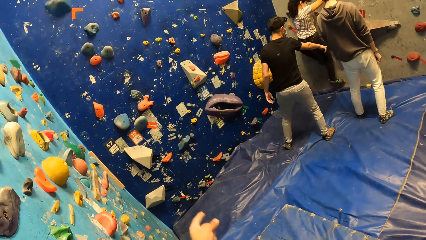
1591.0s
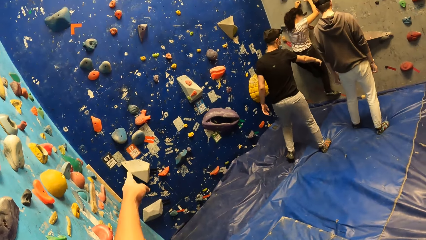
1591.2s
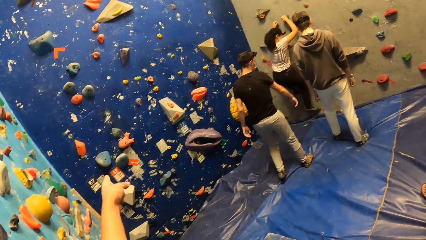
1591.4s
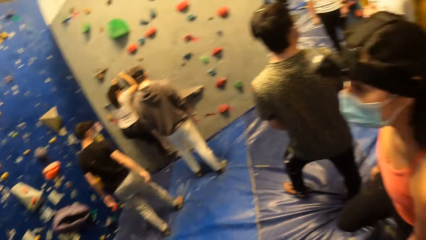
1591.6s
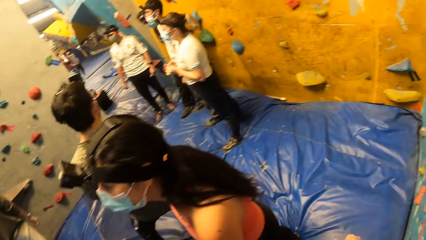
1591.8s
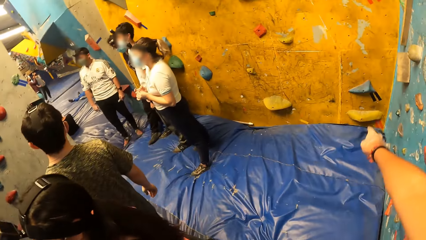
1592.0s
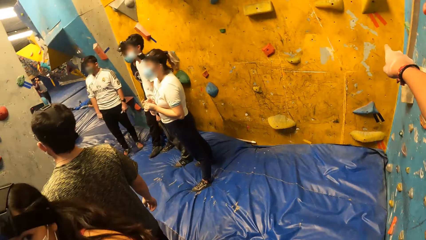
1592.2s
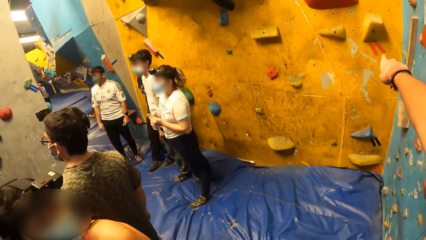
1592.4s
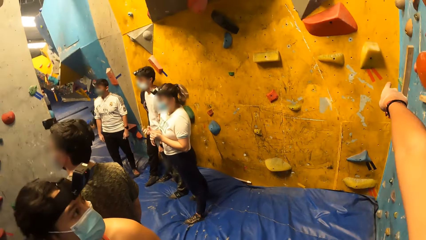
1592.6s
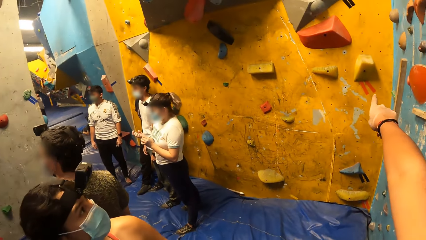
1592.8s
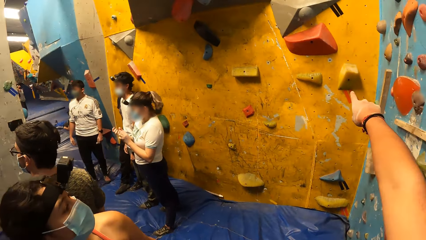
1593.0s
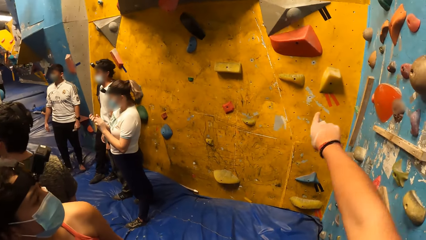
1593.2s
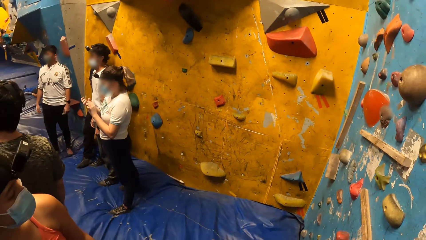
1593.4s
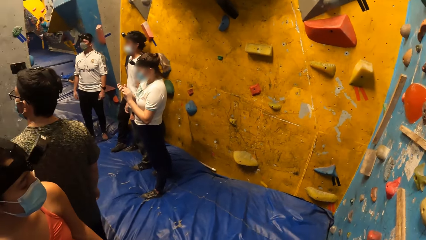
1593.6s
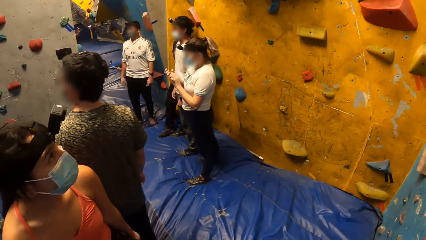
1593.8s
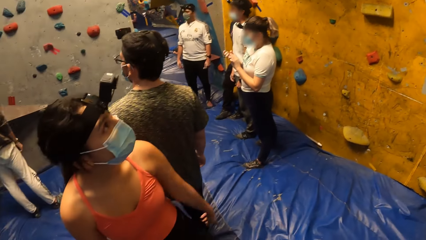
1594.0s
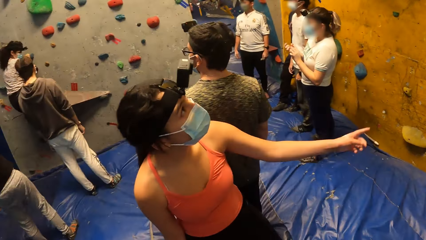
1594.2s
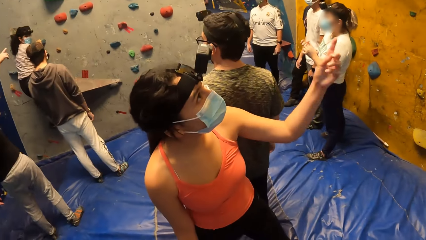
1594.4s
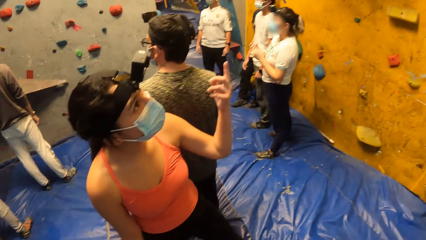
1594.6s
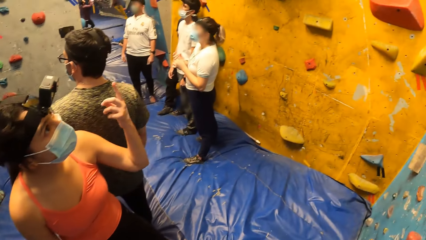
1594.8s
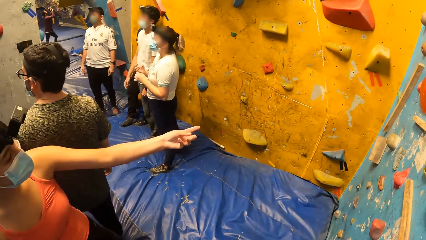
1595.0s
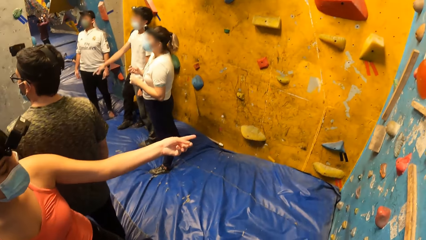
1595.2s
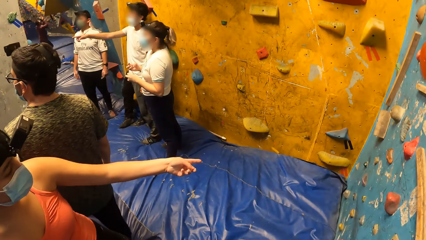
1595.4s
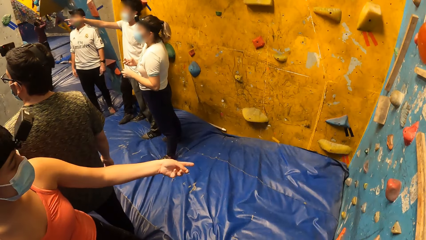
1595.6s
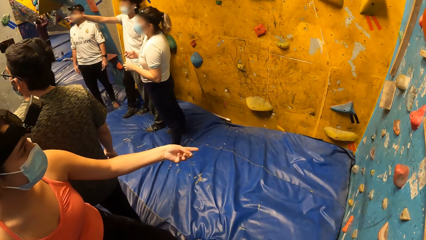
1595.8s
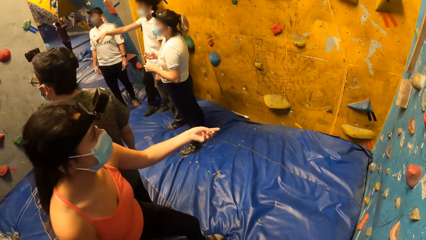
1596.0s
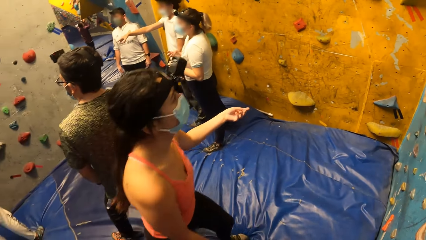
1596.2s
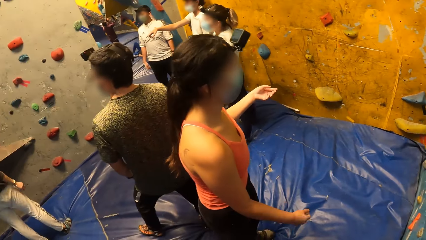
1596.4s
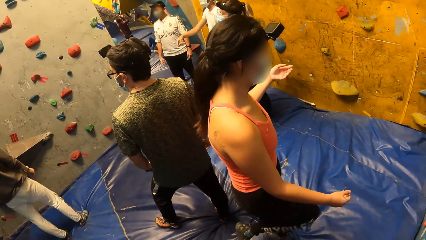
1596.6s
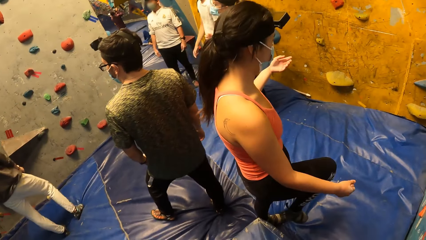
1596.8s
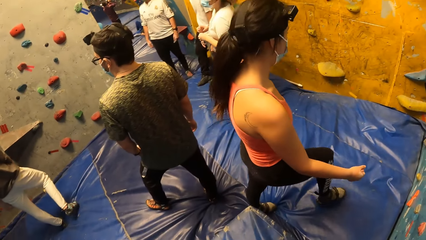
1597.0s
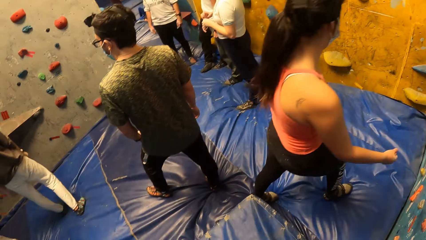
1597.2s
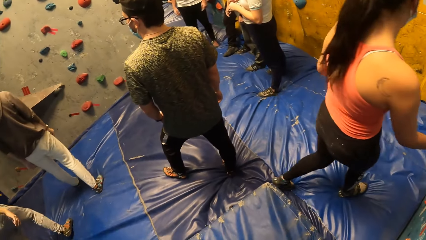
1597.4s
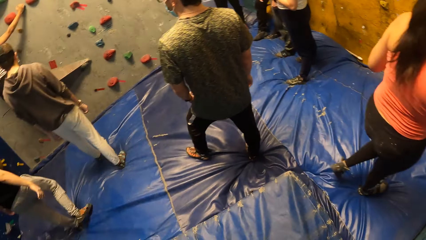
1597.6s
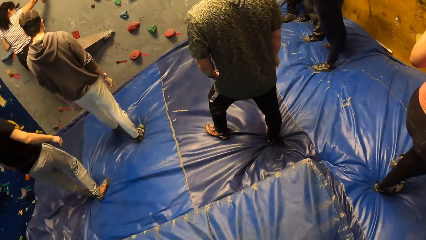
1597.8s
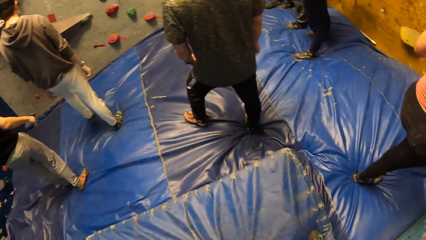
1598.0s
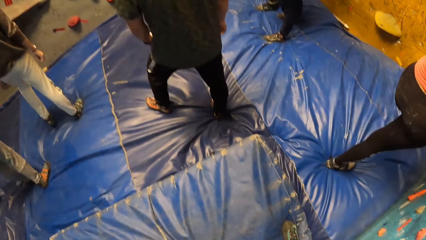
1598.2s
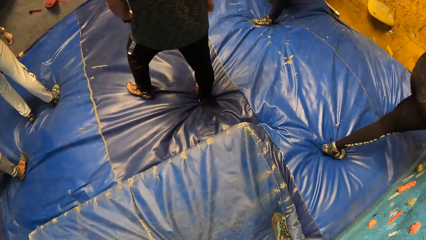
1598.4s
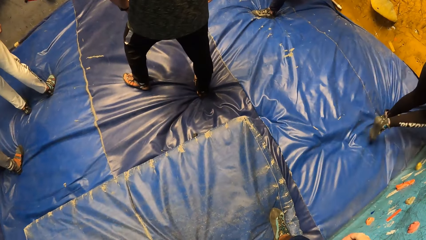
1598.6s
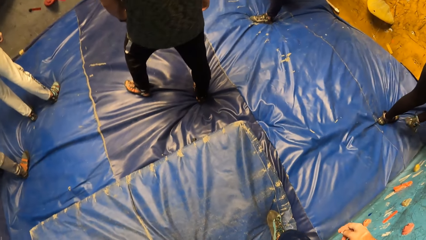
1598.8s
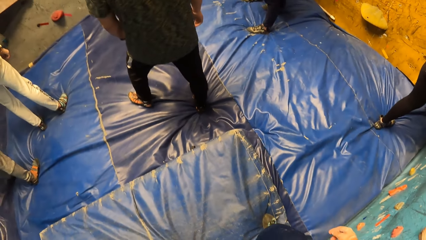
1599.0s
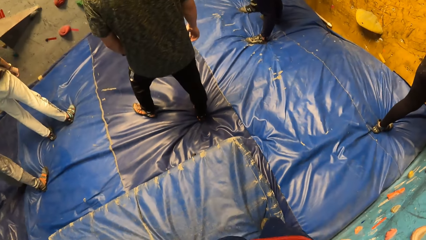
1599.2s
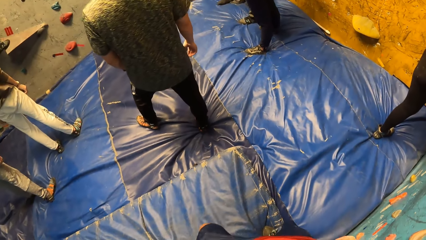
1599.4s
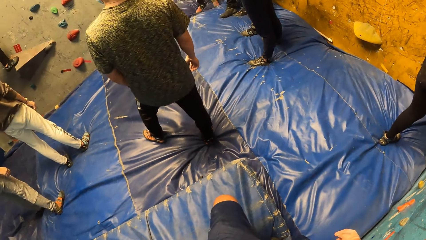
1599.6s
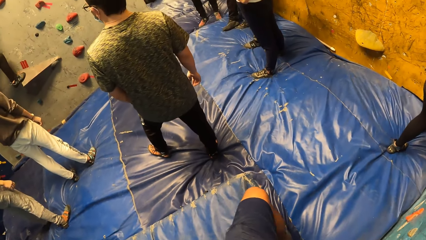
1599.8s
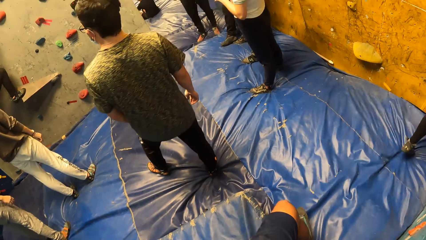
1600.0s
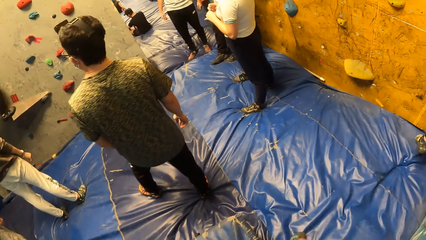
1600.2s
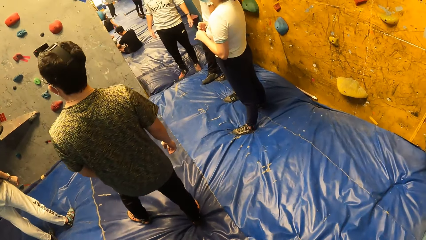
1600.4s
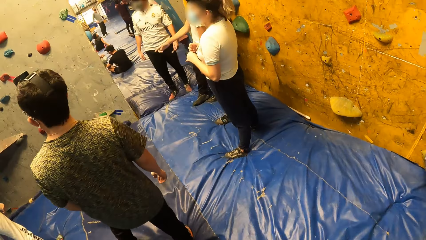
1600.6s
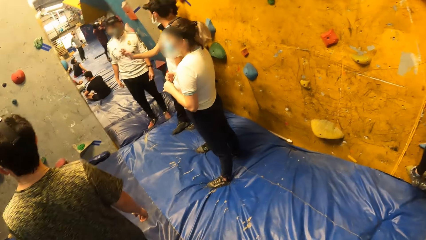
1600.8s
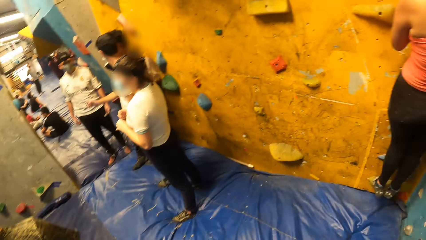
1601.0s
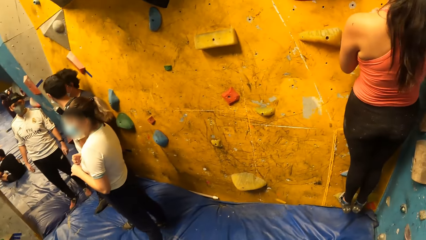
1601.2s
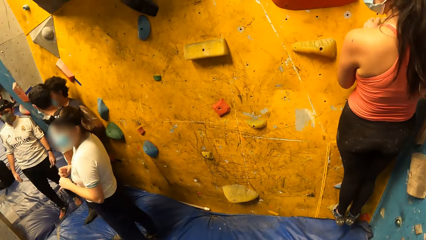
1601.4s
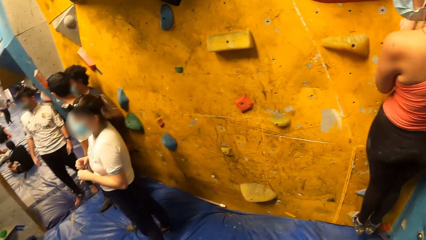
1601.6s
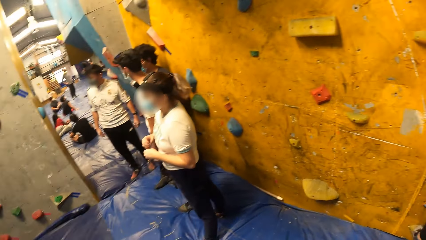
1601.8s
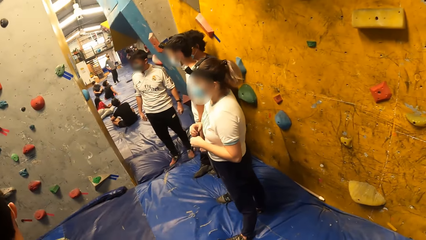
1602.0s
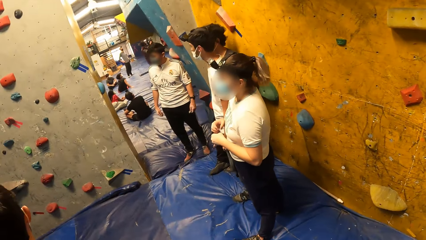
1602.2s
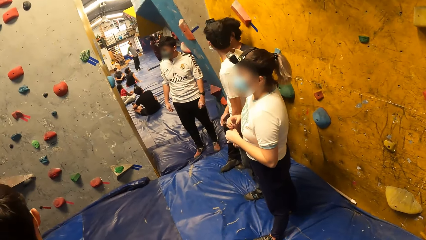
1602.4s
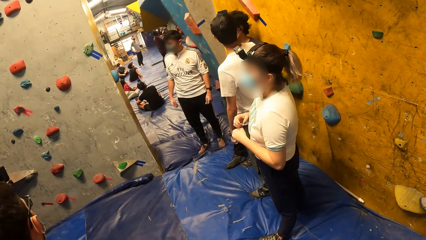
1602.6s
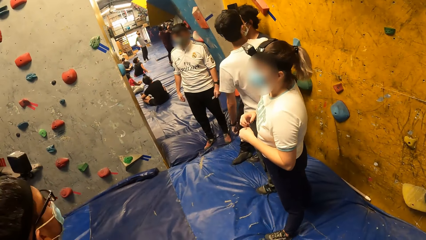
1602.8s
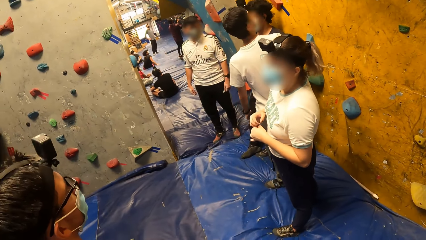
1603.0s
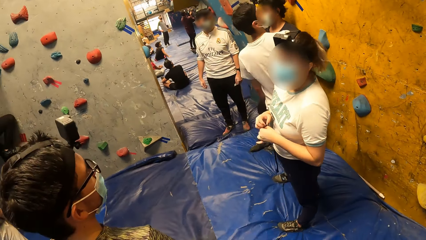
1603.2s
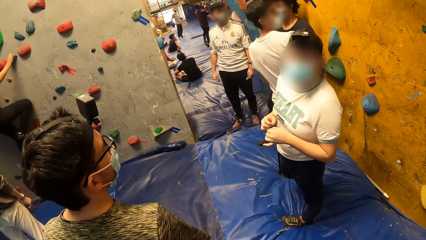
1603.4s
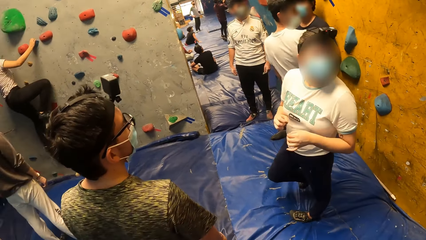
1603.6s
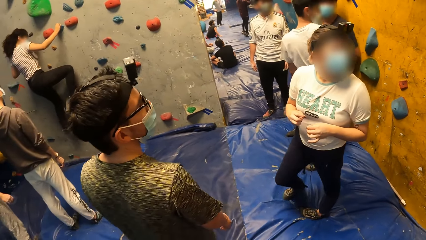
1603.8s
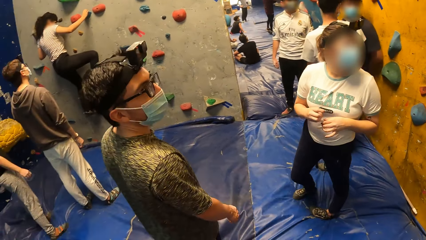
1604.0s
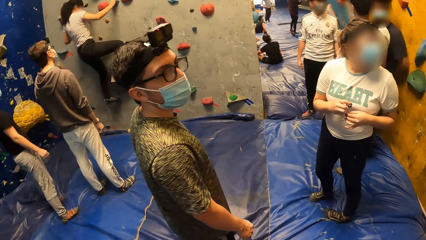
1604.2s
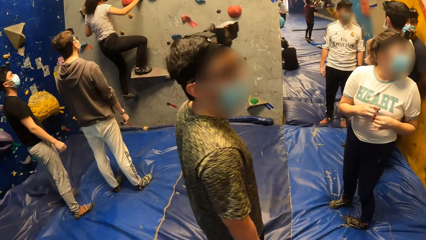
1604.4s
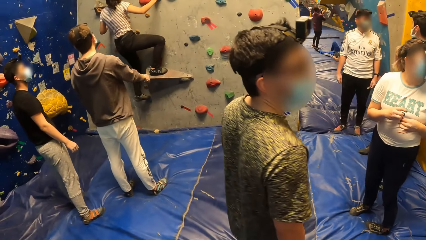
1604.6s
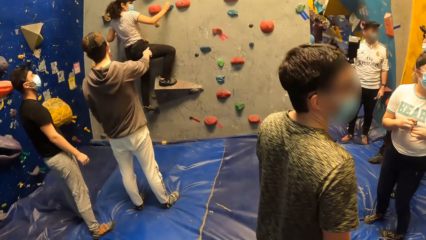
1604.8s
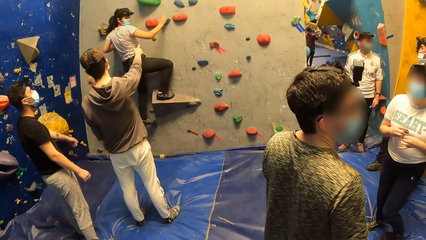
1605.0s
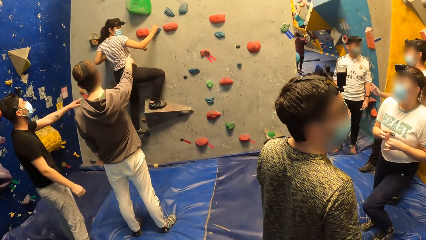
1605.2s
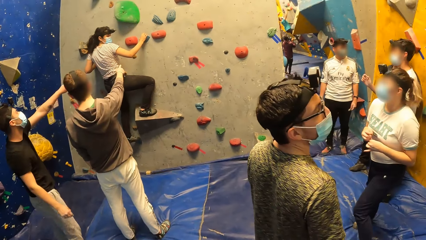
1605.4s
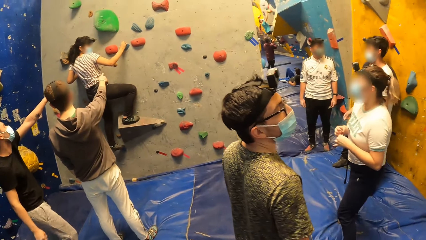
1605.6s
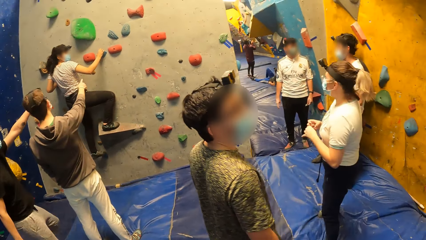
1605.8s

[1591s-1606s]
The camera wearer interacted with the woman. The woman climbs the bouldering wall with both hands.
